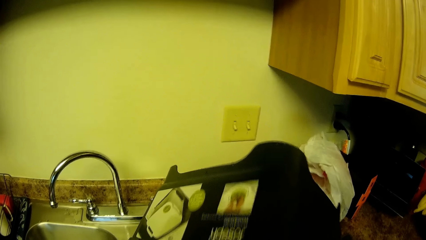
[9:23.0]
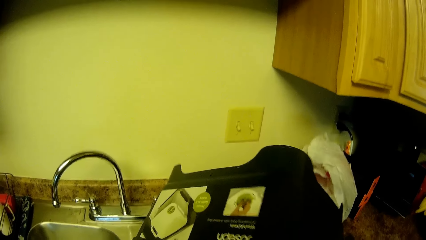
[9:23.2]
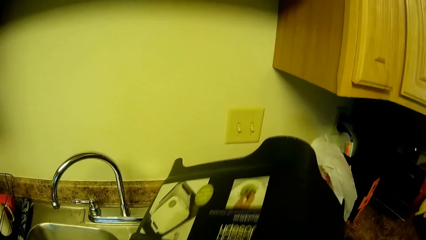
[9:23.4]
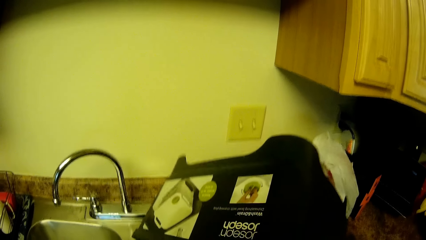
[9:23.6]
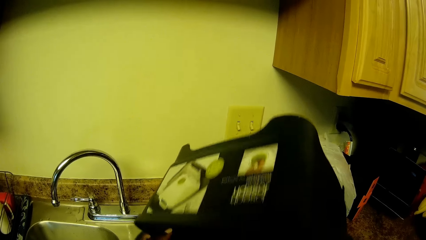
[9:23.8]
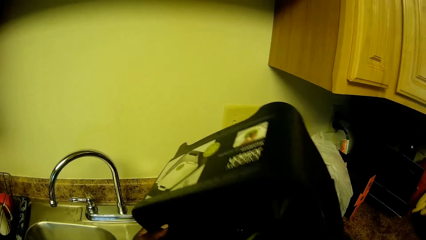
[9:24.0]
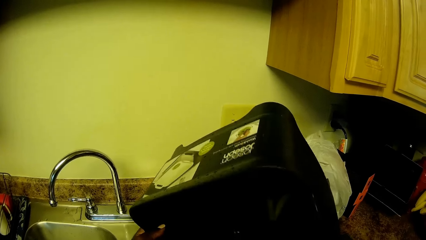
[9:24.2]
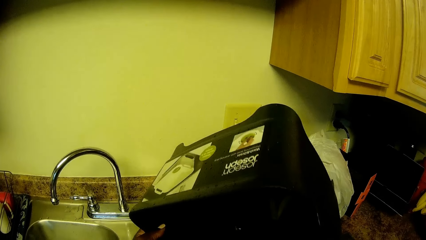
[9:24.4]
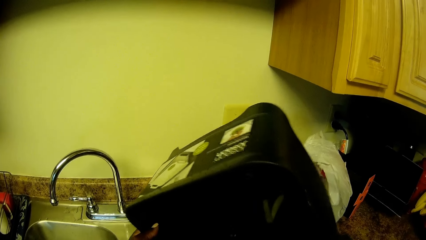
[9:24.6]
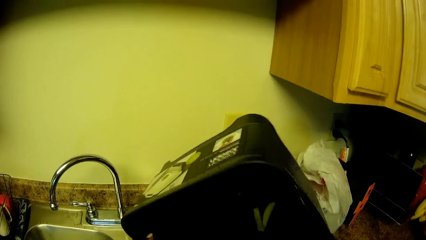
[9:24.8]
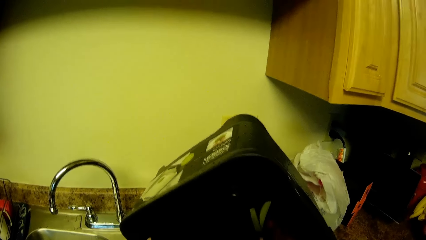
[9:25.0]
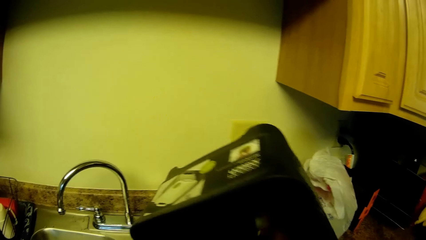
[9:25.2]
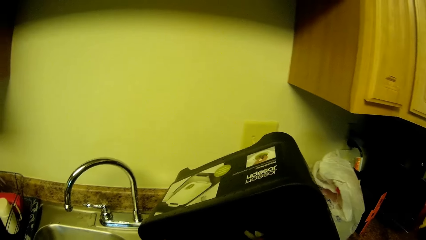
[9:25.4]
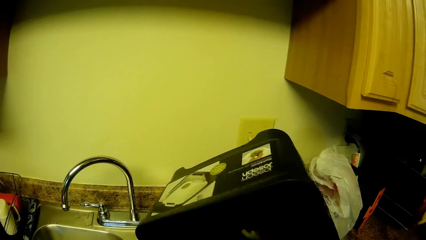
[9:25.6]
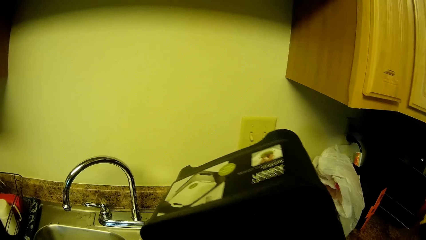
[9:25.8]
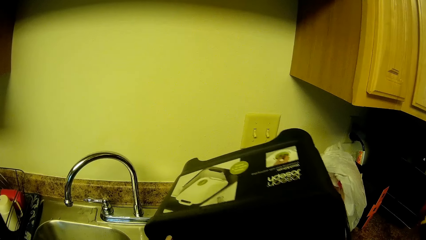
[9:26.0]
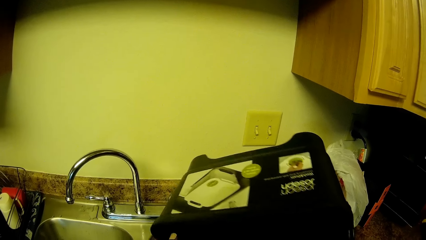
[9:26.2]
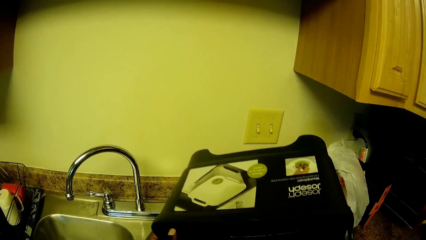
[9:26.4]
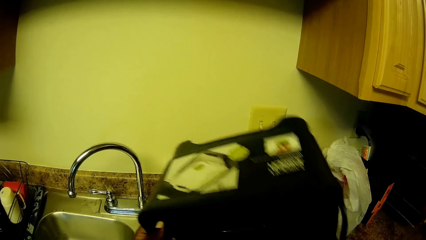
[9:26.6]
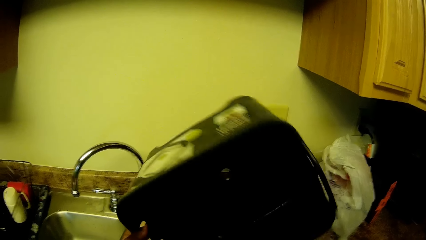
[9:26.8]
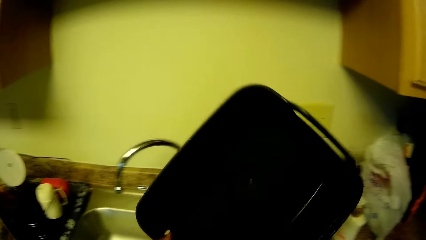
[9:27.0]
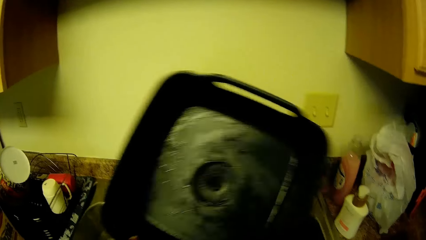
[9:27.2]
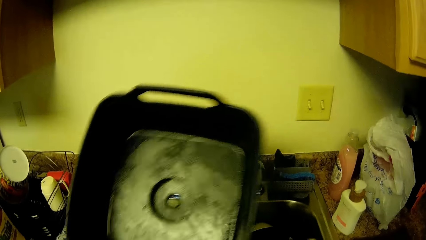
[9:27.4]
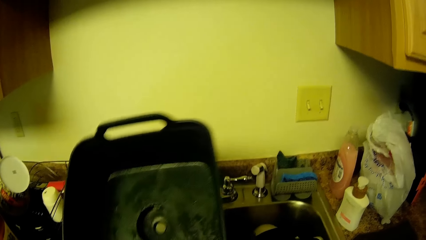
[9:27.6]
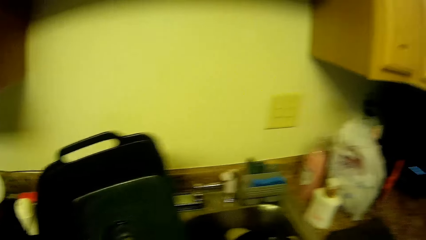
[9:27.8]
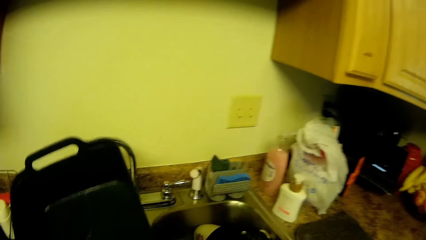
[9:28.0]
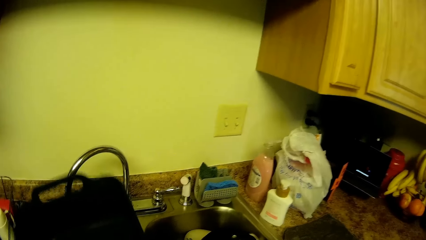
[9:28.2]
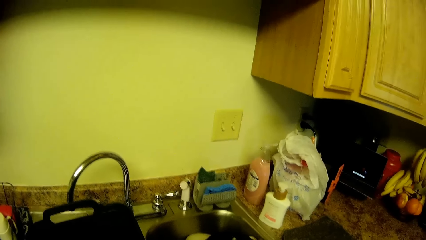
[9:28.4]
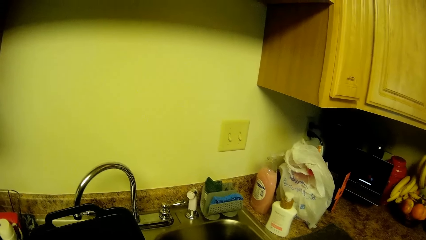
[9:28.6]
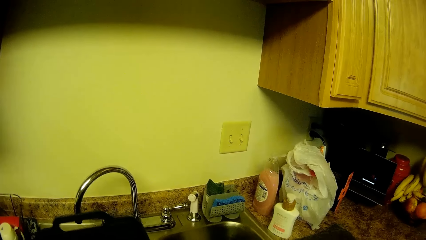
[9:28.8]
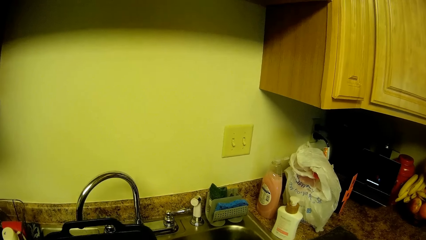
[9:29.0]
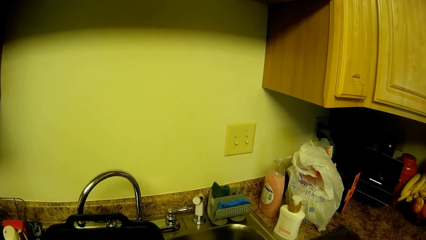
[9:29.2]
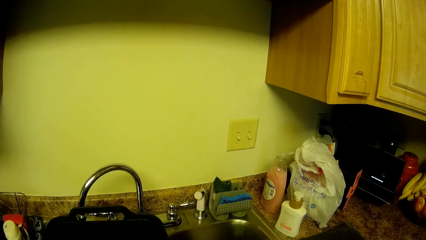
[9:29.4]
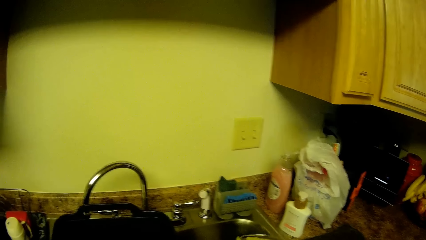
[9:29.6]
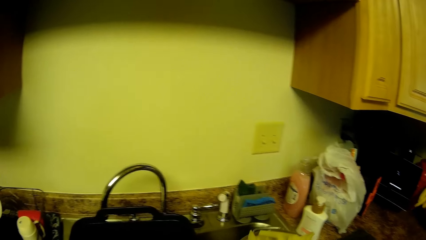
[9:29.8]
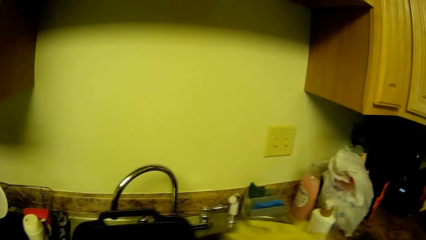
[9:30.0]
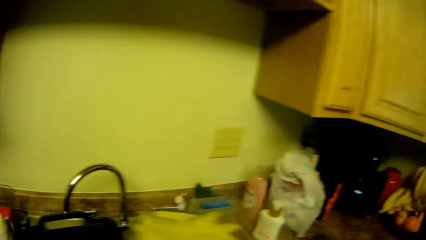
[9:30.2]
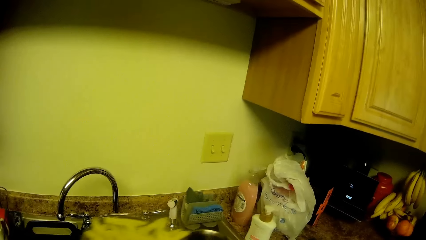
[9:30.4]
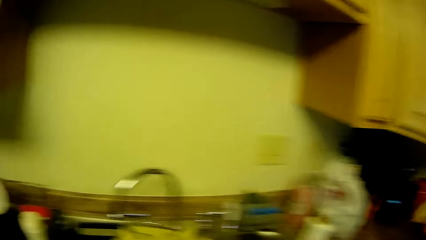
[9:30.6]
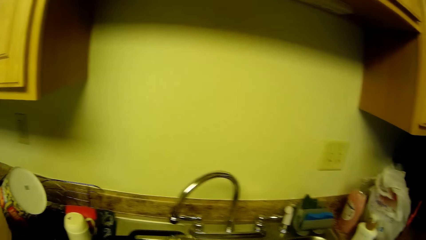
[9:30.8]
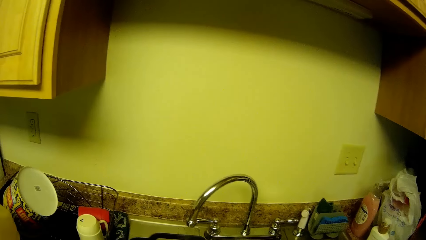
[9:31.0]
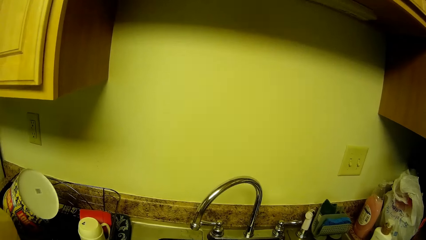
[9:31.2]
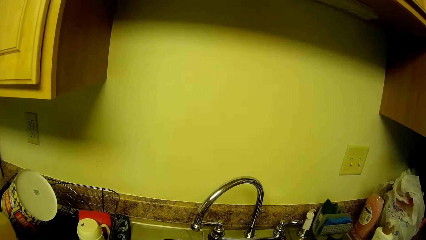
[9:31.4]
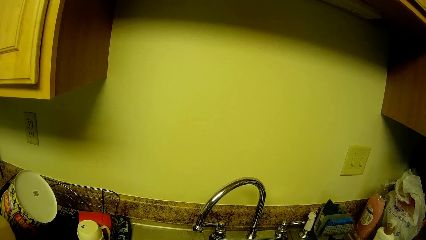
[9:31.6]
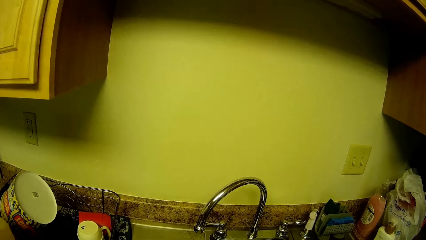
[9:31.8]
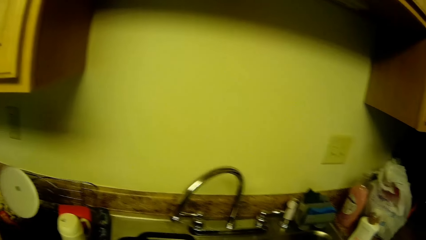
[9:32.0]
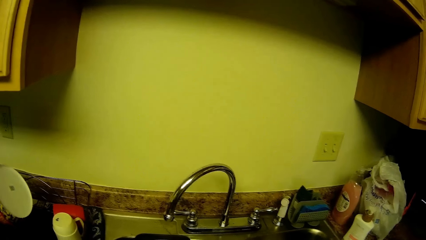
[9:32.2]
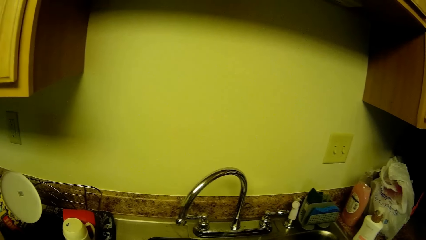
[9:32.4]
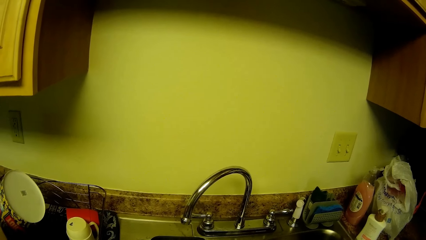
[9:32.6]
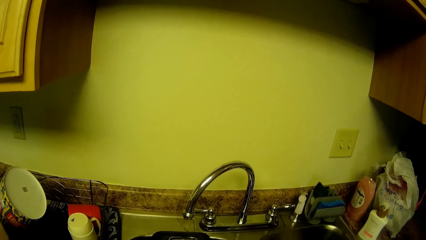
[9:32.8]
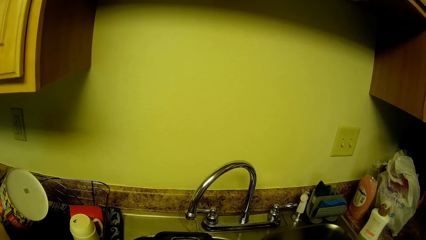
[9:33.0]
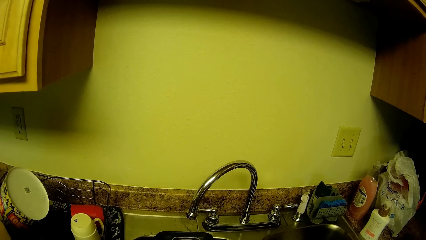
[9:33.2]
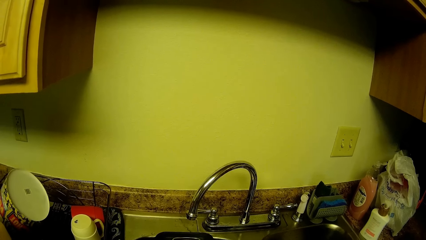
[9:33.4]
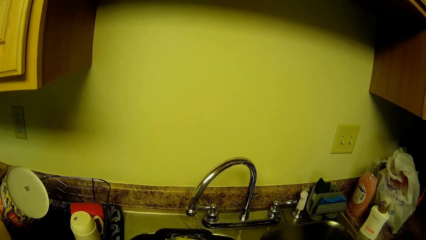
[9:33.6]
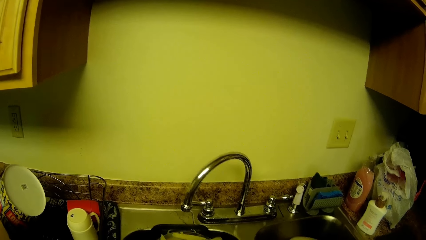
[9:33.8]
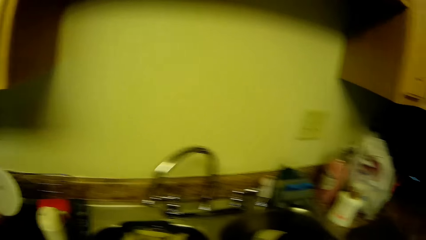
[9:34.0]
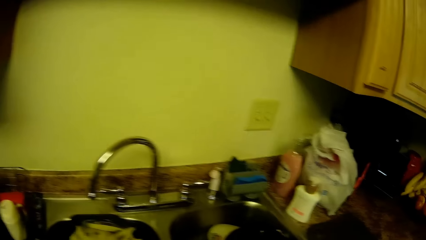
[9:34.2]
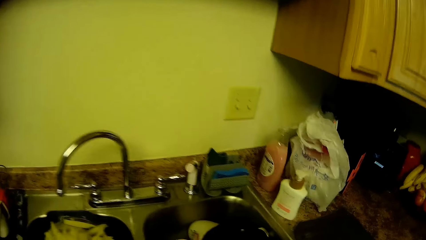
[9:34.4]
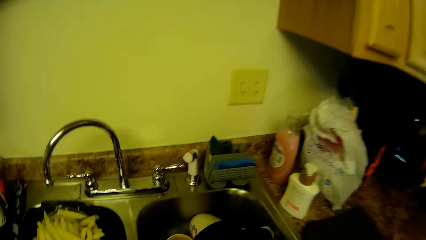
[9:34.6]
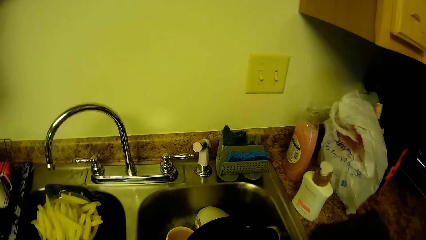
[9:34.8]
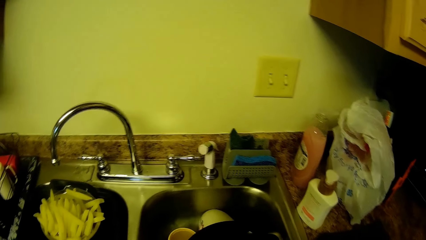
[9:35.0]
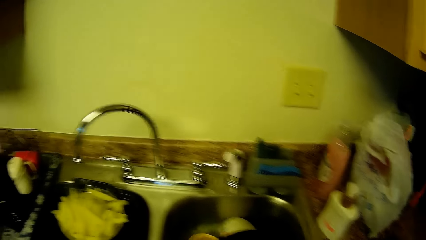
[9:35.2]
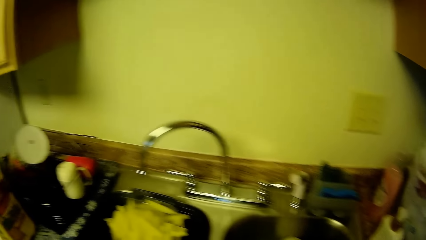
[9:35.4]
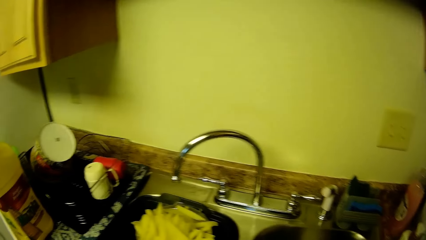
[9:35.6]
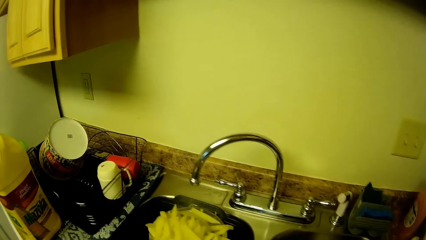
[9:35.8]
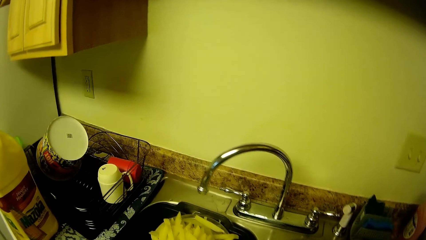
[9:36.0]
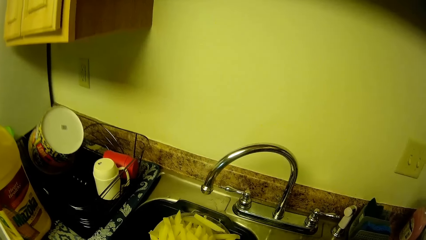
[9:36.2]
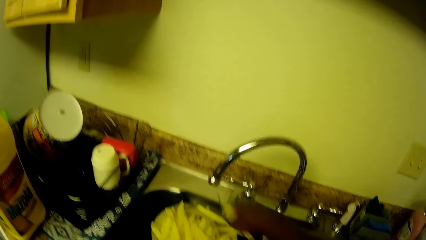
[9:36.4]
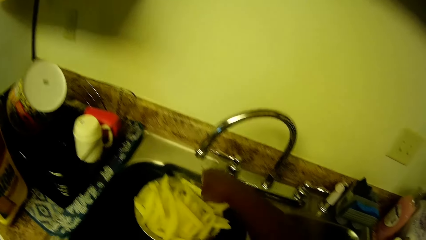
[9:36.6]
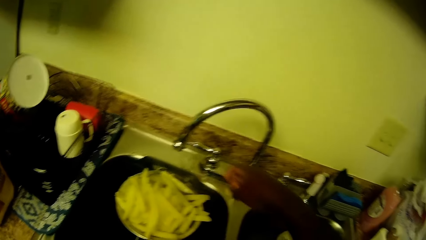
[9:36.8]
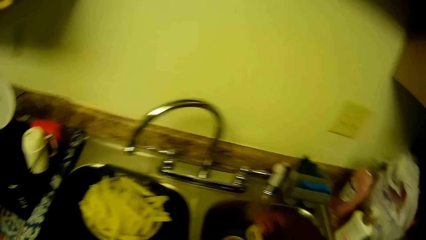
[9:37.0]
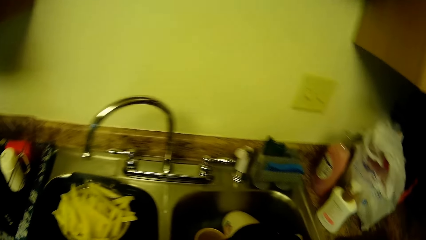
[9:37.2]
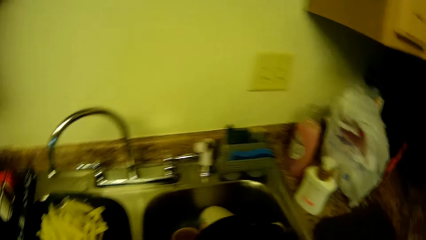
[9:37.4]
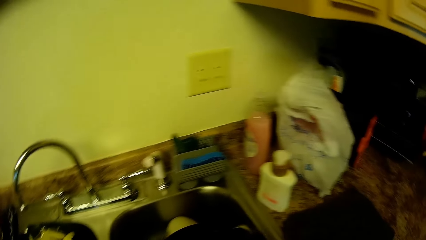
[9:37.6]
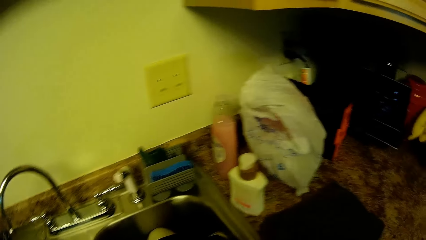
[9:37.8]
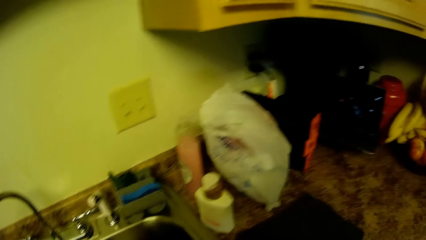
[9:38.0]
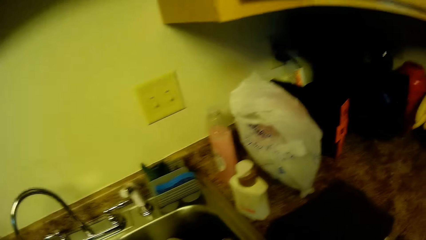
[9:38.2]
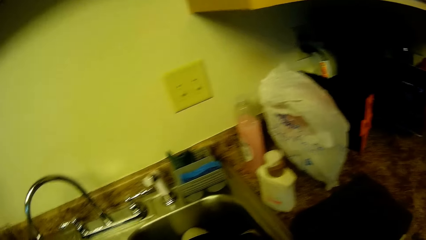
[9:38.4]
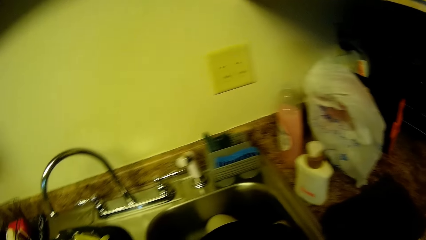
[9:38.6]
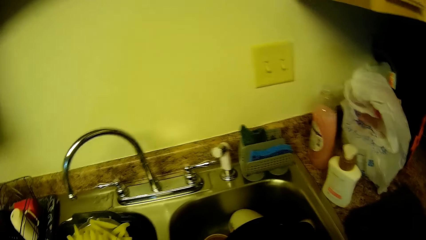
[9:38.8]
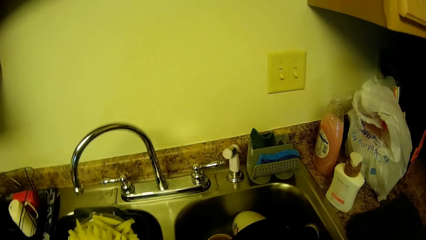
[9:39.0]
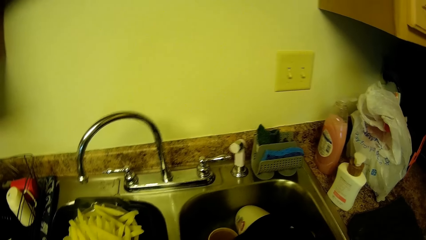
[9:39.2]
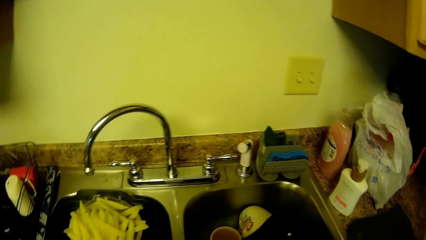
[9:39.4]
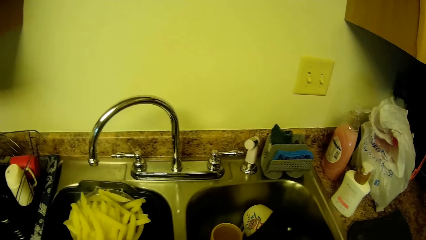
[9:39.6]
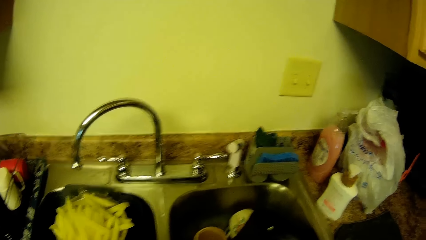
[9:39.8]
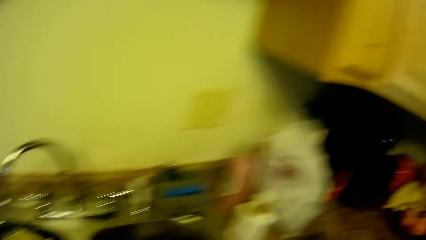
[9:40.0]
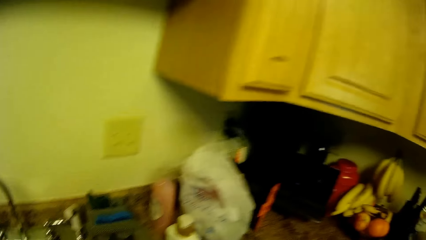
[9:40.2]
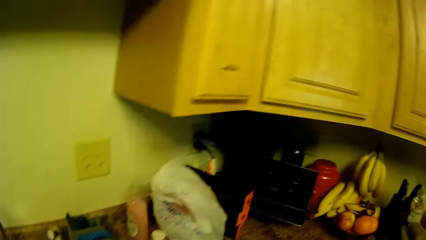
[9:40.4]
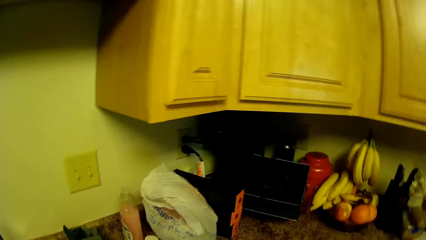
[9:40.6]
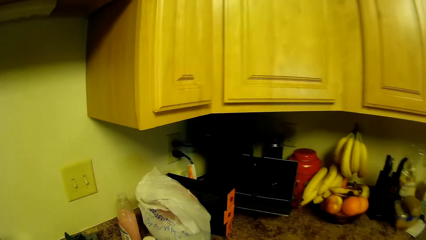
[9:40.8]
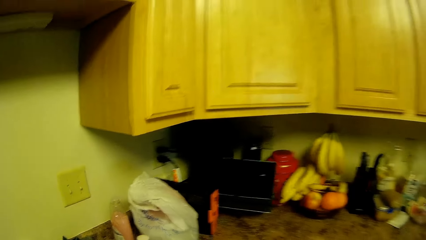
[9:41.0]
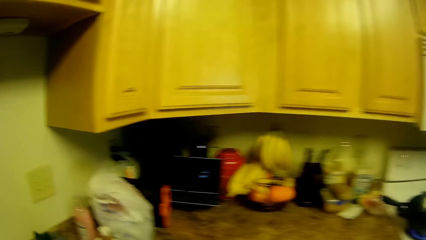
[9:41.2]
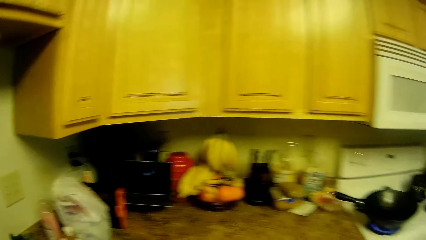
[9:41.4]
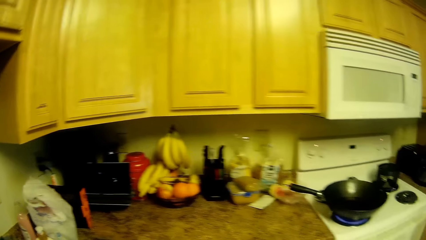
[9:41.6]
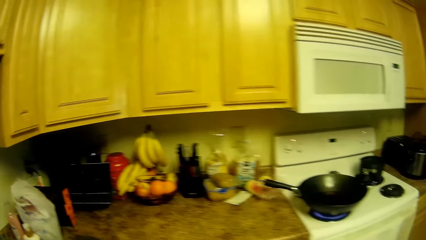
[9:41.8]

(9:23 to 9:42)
The camera wearer removes a potato in the container with her right hand. She drops the container in her left hand in the kitchen sink. She drops the sieve in her right hand in the container in the kitchen sink. She drops a potato into the sieve with her right hand. She puts the sliced potatoes in the container. She removes a plate in the kitchen sink with her right hand.
